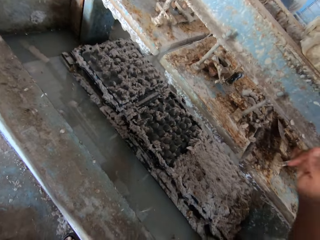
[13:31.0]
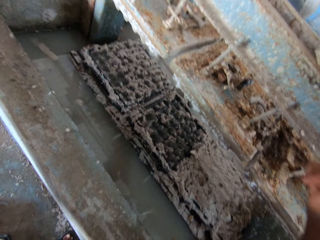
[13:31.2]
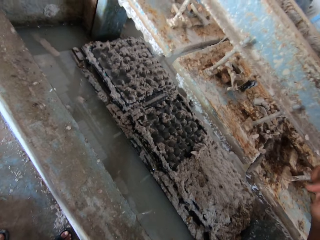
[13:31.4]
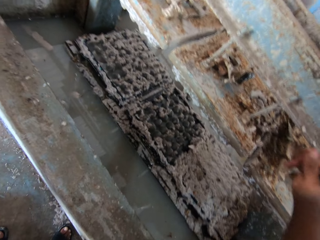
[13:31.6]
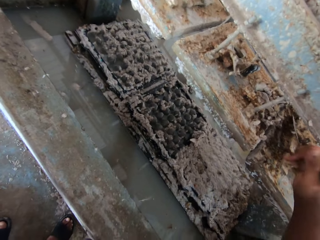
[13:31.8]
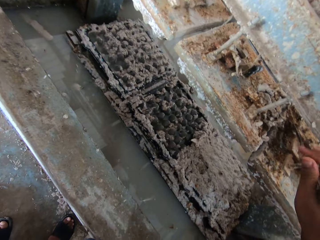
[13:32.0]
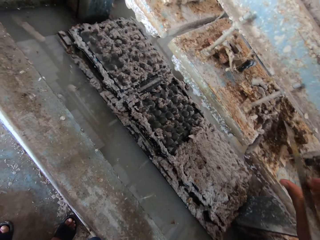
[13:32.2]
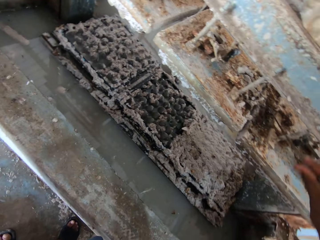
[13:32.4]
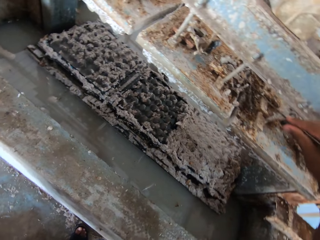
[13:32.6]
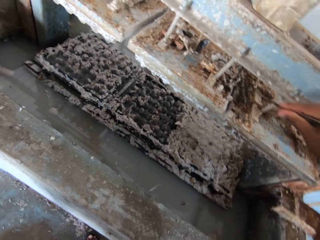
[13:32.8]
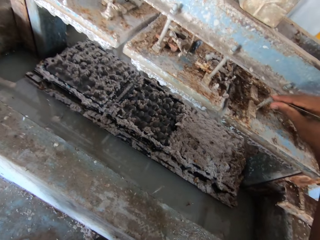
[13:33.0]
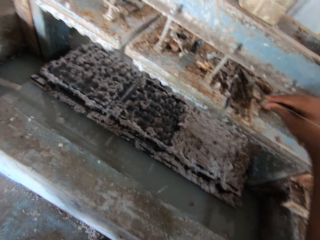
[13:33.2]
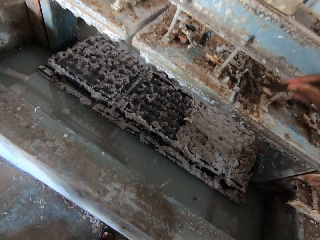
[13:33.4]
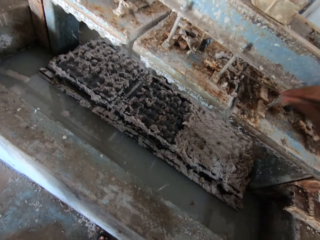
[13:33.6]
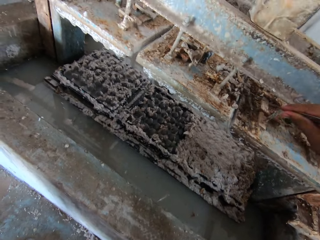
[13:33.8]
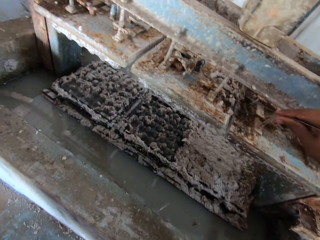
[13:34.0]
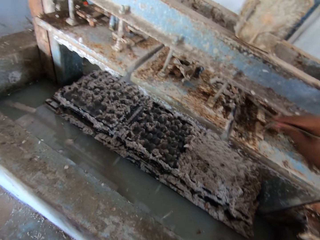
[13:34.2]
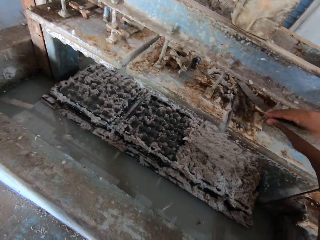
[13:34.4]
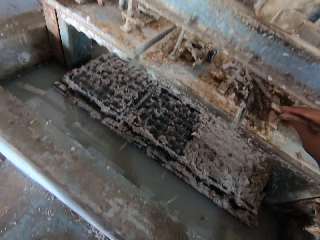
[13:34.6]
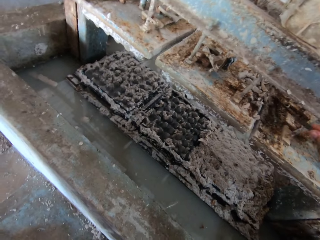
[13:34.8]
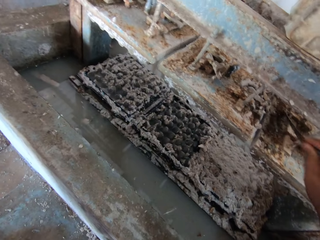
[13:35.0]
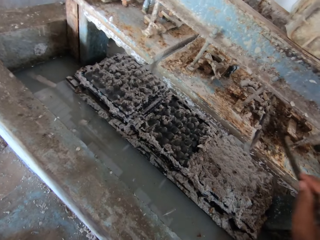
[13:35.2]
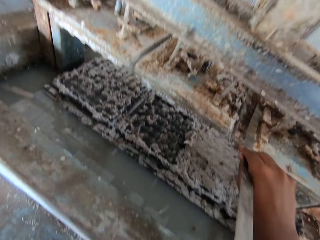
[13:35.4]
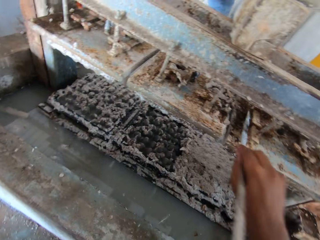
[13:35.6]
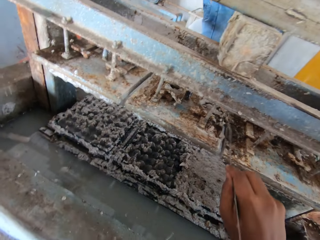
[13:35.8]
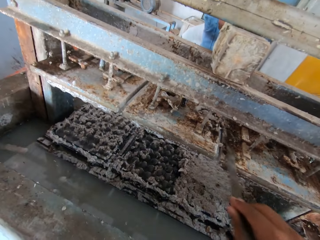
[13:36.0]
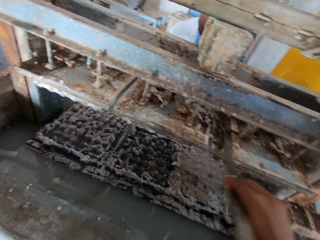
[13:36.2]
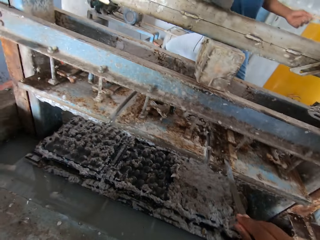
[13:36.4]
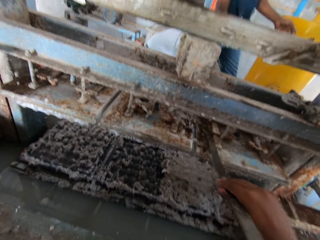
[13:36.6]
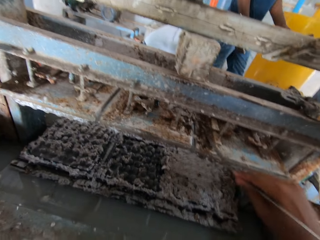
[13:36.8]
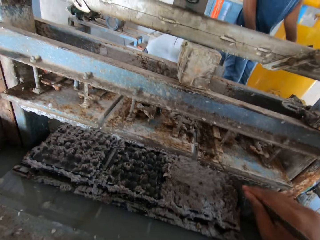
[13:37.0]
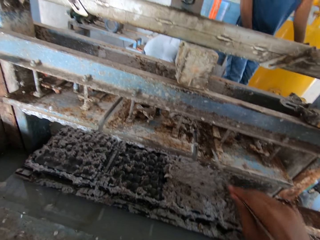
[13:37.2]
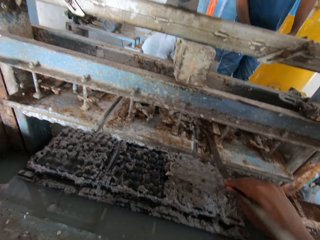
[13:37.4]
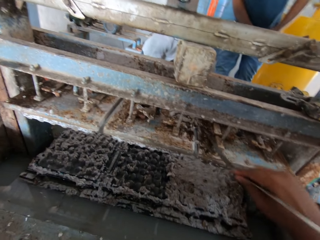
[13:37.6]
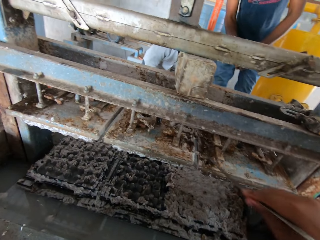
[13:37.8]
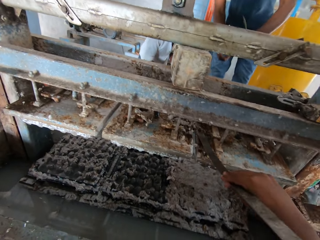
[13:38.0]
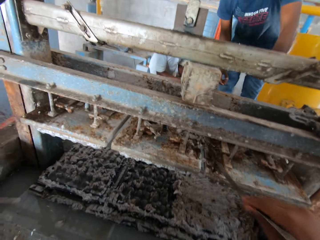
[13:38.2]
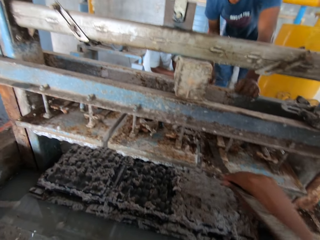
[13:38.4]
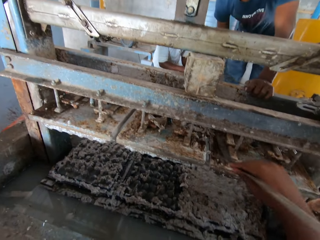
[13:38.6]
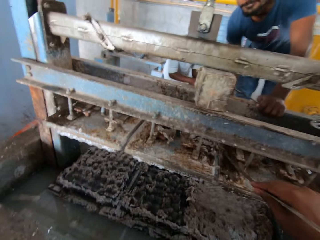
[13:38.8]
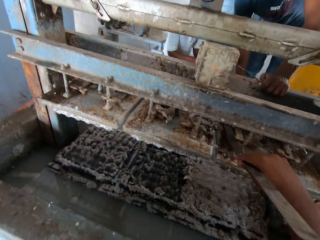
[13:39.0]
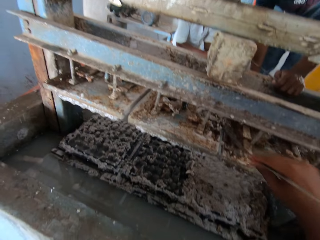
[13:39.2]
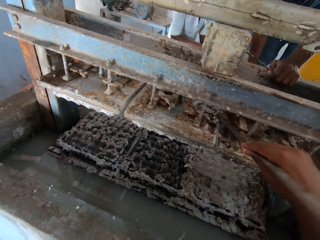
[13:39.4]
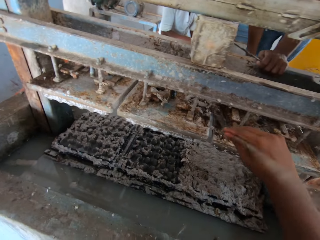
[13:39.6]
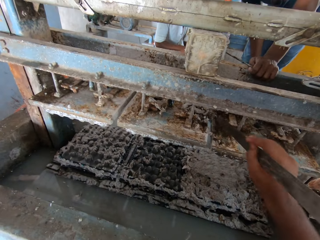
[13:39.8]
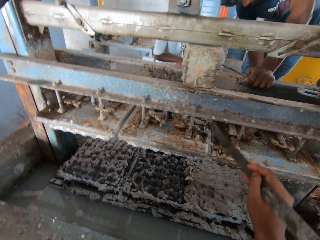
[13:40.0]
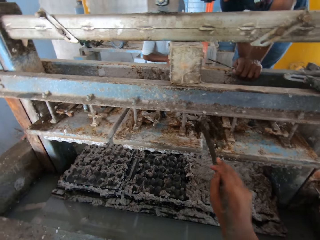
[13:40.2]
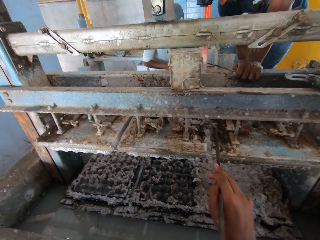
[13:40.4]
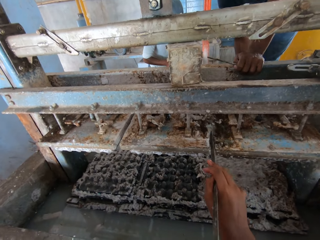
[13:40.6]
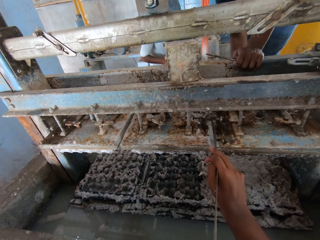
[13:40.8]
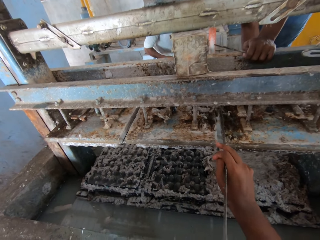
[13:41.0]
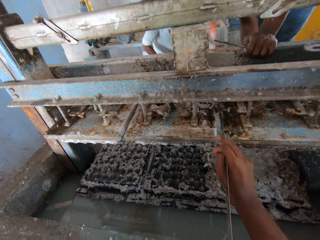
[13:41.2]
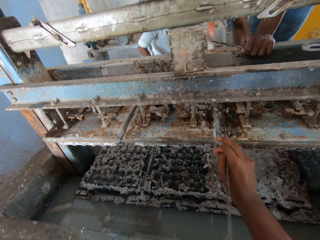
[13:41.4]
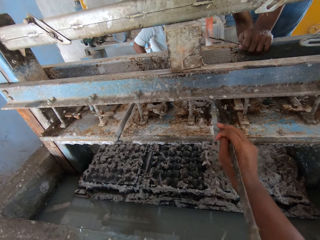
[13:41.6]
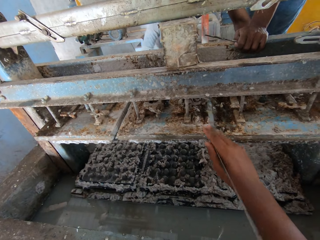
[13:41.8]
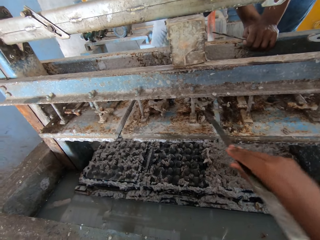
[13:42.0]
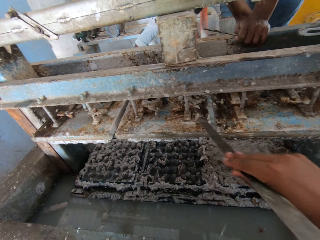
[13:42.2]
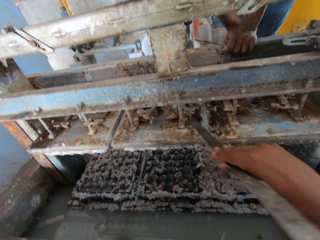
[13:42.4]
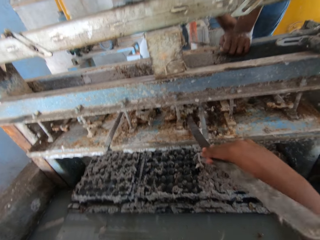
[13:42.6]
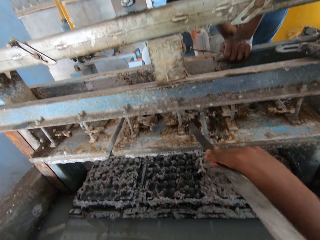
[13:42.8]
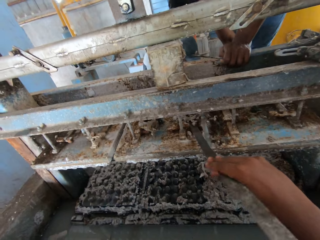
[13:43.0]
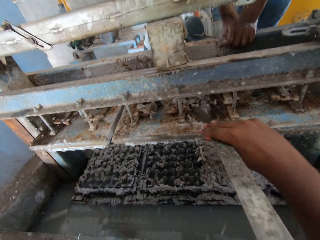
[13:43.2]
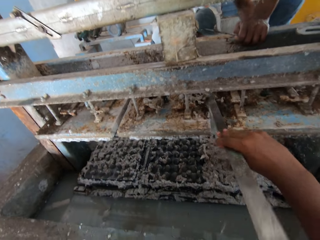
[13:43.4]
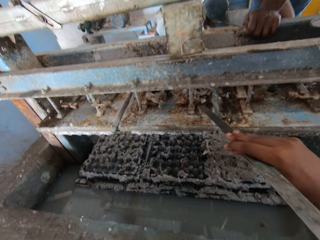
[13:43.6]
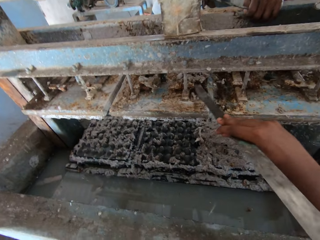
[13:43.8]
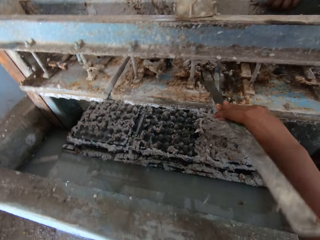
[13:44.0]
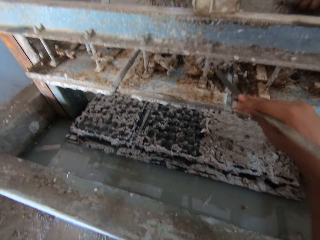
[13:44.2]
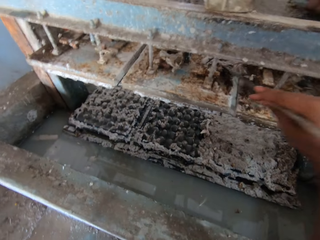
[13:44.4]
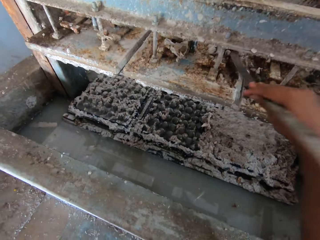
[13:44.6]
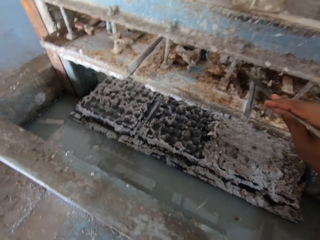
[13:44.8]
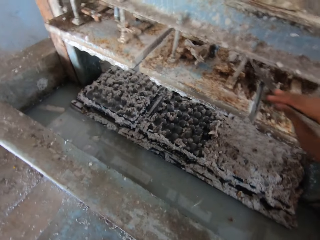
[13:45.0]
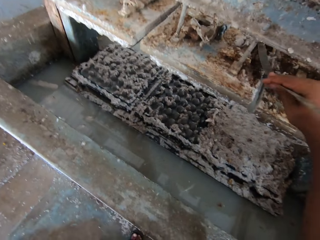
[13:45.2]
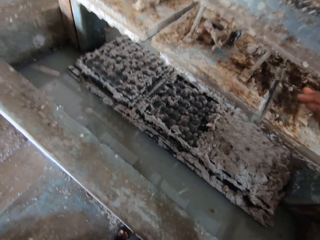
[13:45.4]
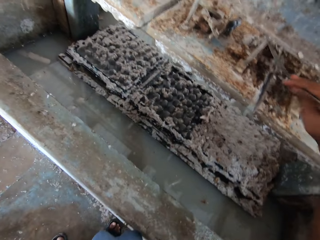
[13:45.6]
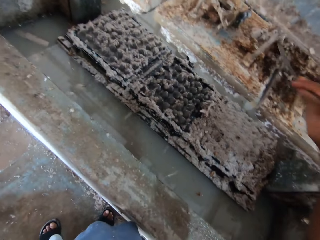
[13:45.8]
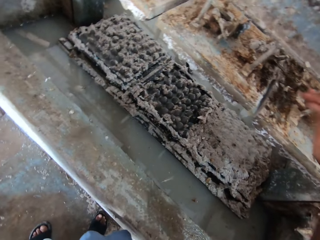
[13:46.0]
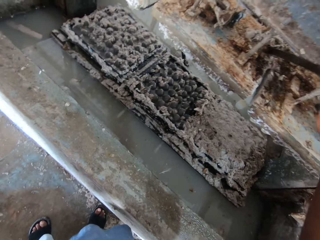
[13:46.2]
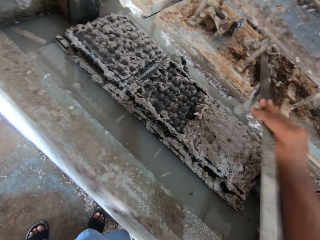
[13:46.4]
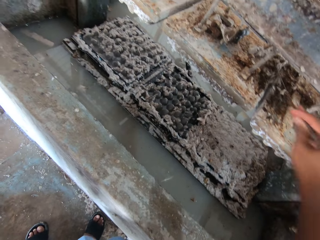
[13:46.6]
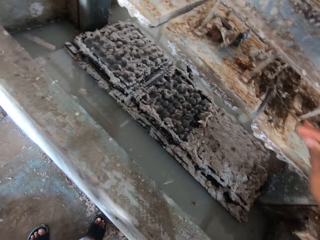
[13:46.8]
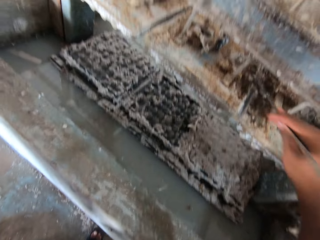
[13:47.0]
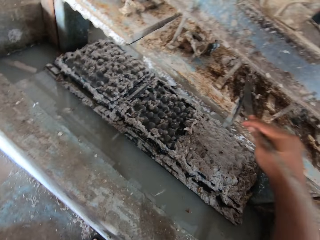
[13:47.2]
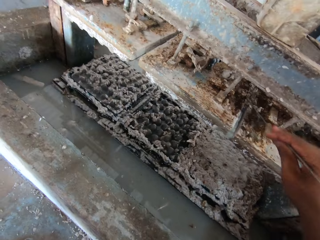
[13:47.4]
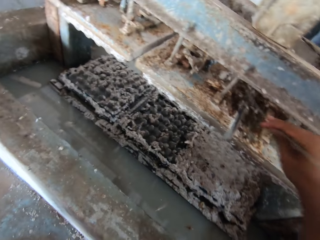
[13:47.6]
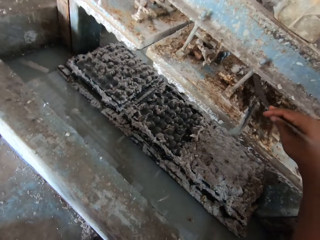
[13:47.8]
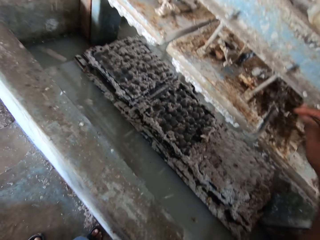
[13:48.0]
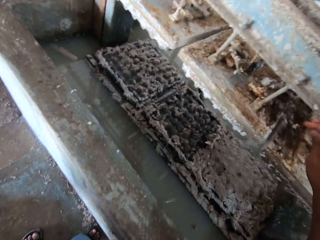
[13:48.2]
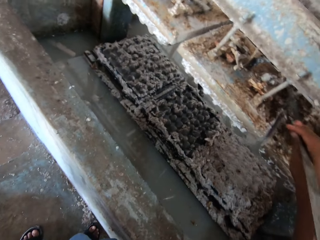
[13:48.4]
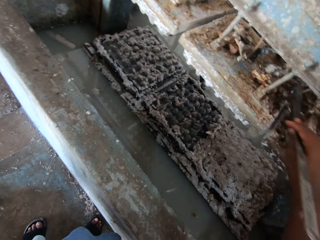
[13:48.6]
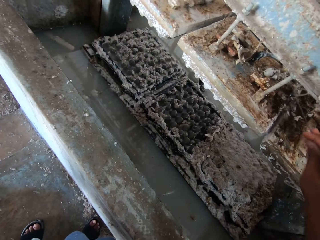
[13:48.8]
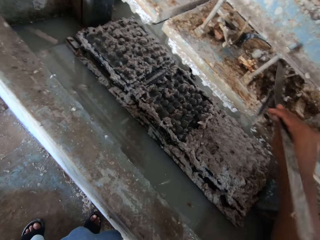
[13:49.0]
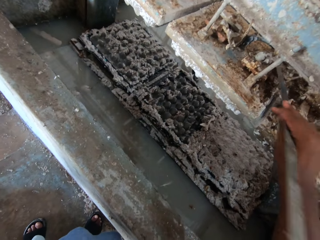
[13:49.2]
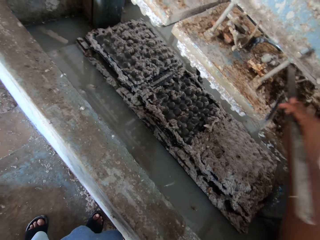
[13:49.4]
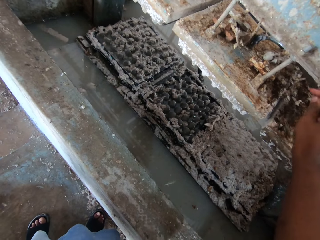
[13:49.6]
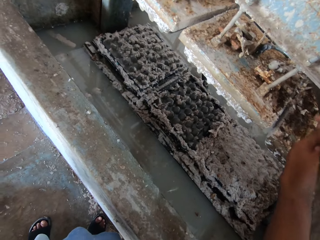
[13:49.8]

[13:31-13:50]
A person touches the shelf with a hand. Another person scratches the shelf. Another person holds the metal. The first person scratches the shelf.

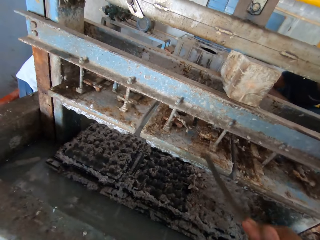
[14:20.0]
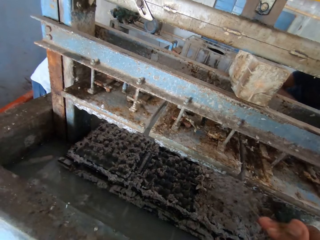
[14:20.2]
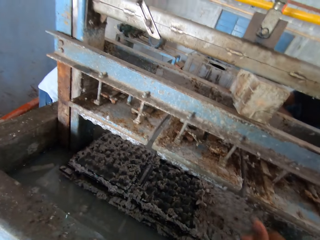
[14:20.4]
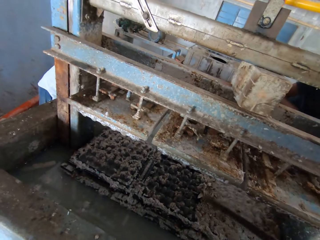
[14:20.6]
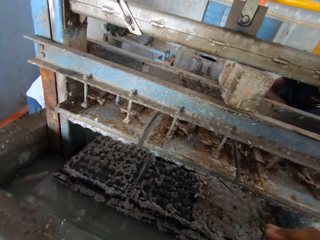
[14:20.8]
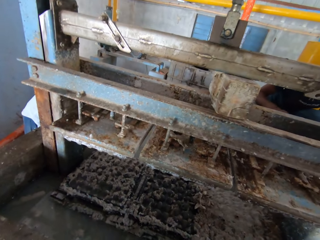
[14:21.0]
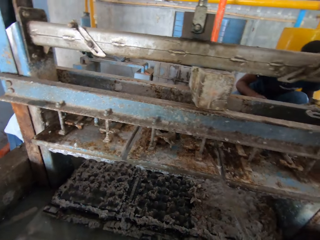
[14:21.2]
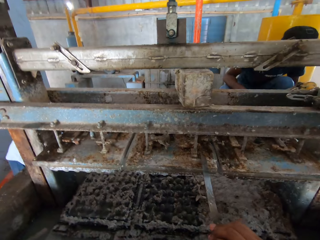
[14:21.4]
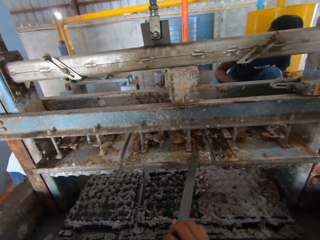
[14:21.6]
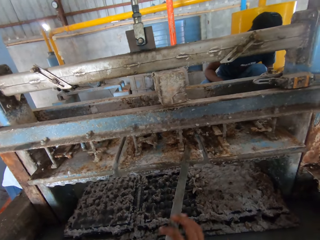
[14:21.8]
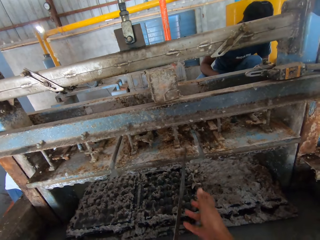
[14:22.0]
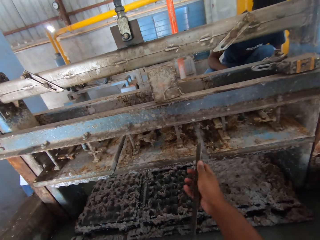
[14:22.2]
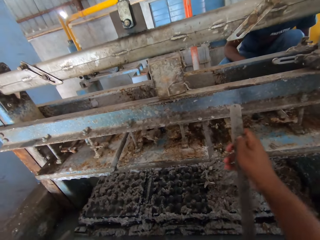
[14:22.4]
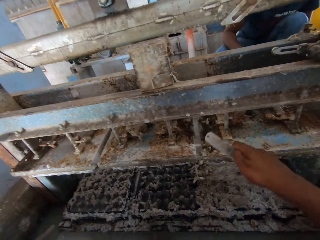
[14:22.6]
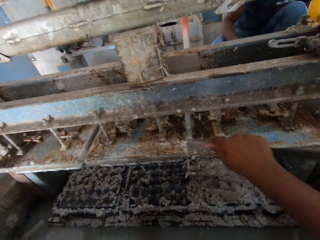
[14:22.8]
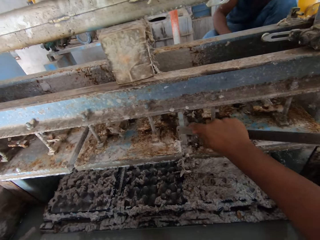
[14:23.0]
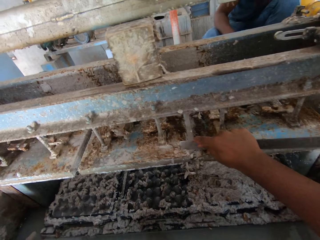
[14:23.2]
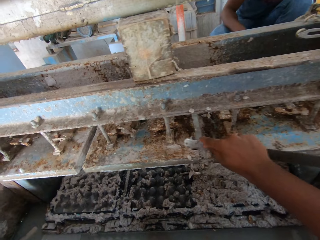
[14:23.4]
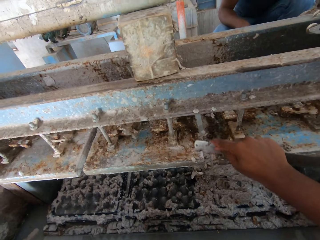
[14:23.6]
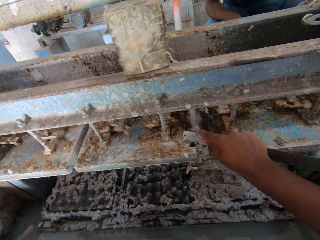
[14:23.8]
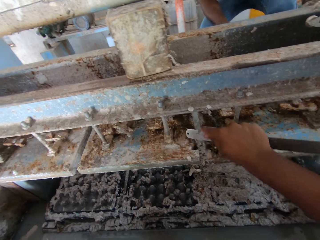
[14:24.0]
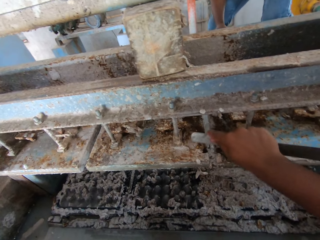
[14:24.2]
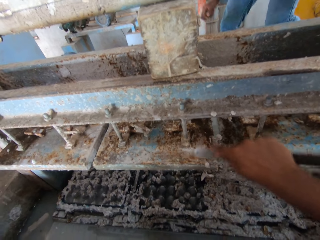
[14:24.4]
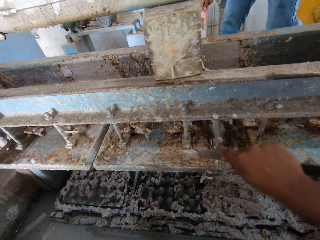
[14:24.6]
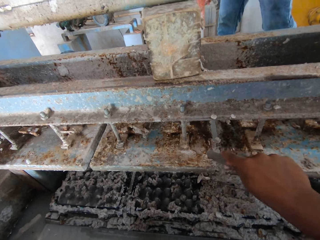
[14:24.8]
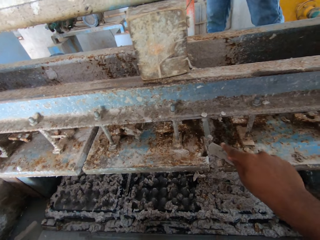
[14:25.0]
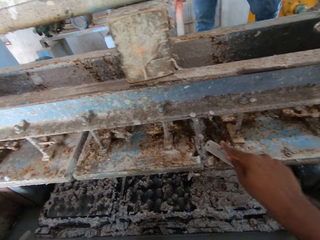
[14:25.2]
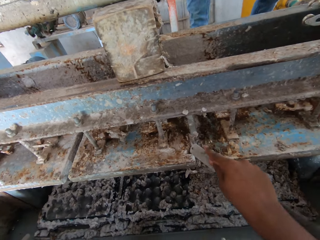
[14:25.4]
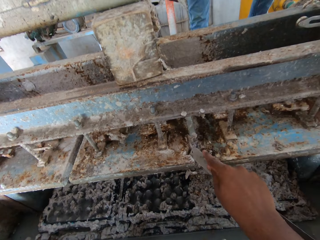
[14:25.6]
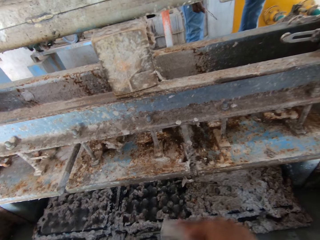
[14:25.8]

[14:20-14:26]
The camera wearer passes the metal to the right hand. They rub the metal with a metal.
